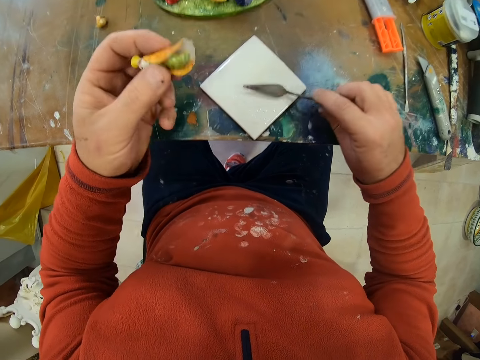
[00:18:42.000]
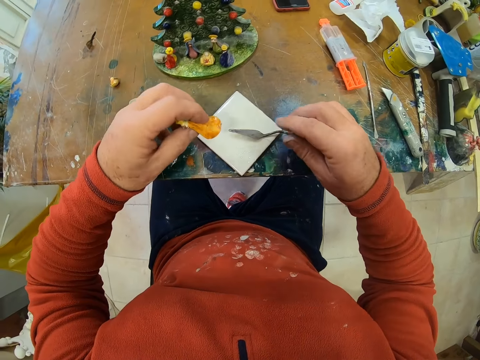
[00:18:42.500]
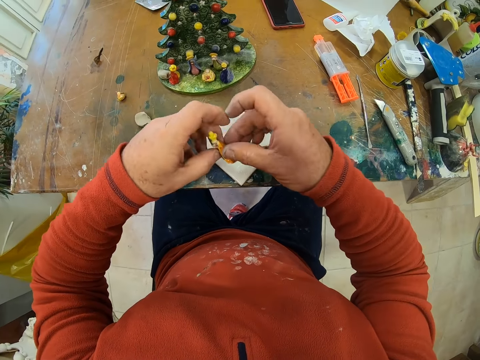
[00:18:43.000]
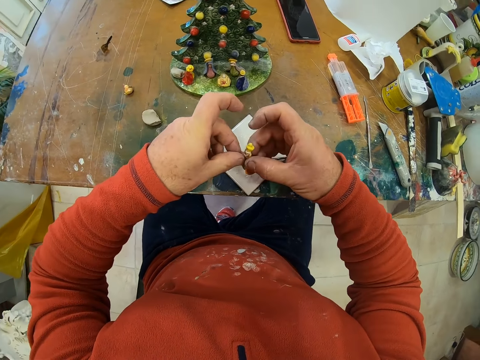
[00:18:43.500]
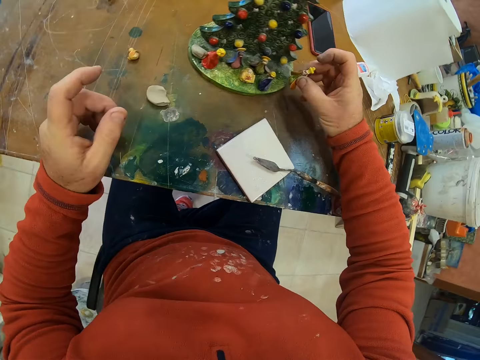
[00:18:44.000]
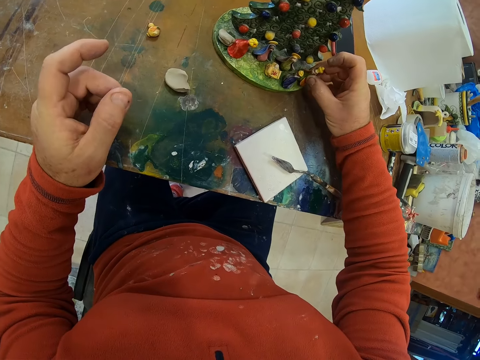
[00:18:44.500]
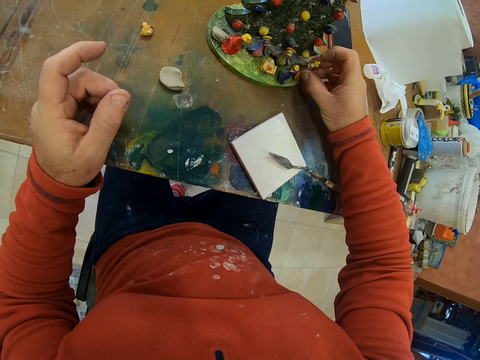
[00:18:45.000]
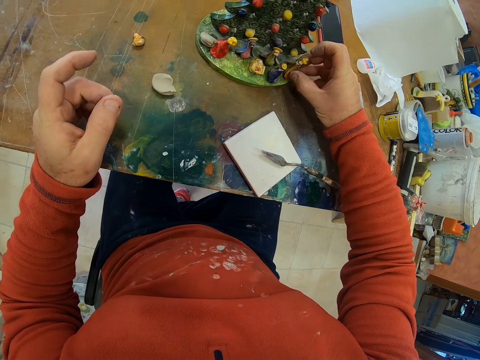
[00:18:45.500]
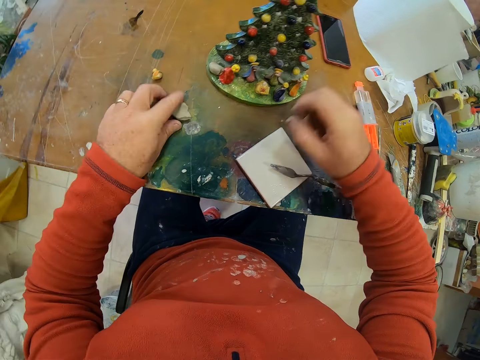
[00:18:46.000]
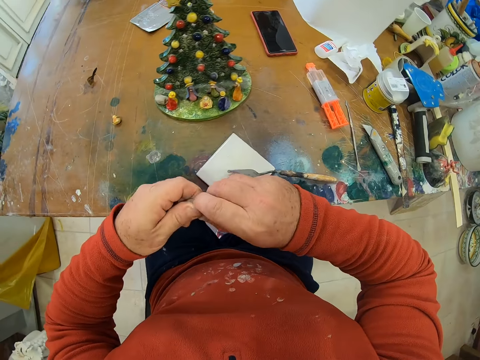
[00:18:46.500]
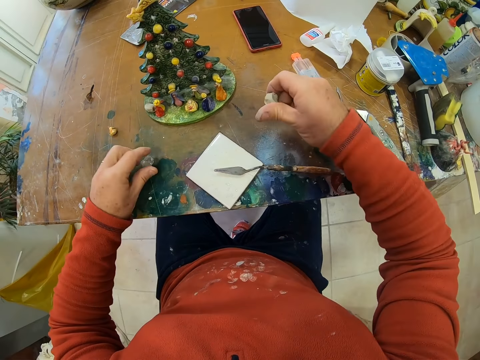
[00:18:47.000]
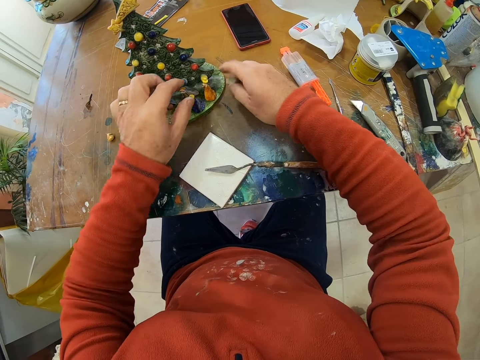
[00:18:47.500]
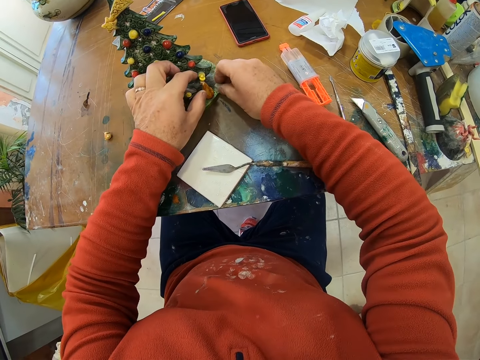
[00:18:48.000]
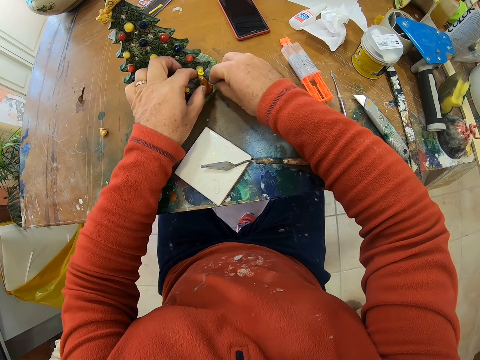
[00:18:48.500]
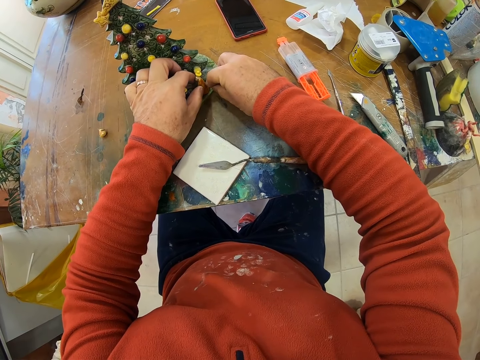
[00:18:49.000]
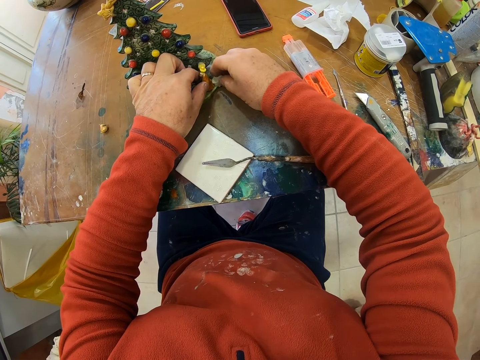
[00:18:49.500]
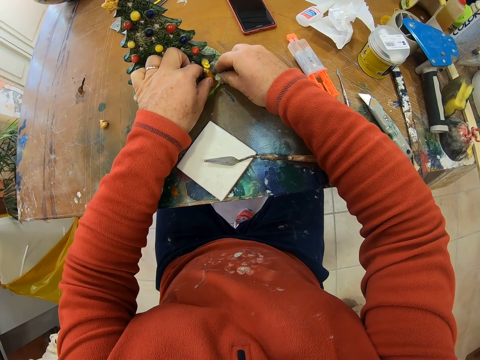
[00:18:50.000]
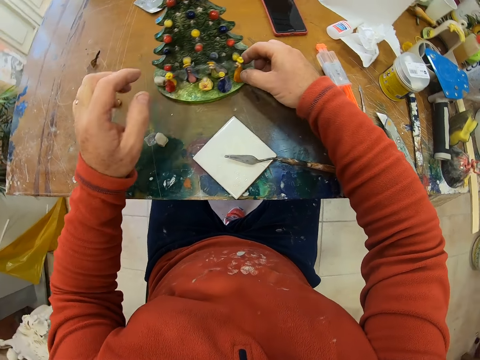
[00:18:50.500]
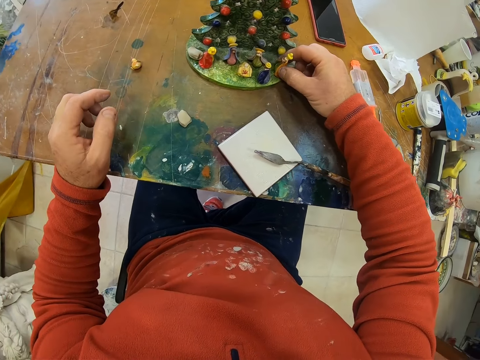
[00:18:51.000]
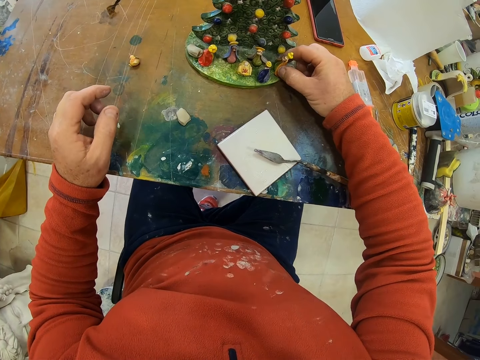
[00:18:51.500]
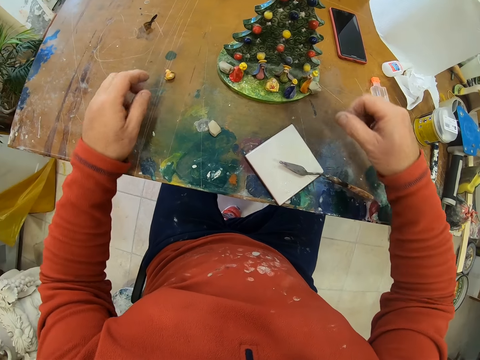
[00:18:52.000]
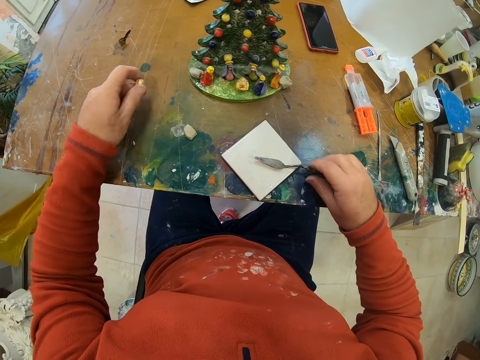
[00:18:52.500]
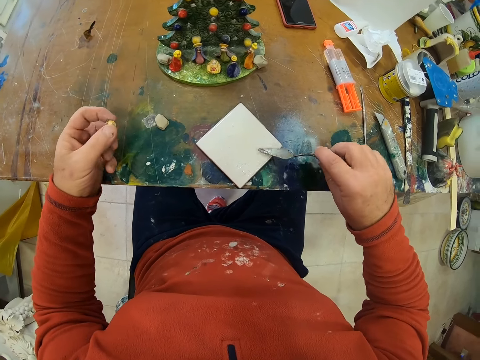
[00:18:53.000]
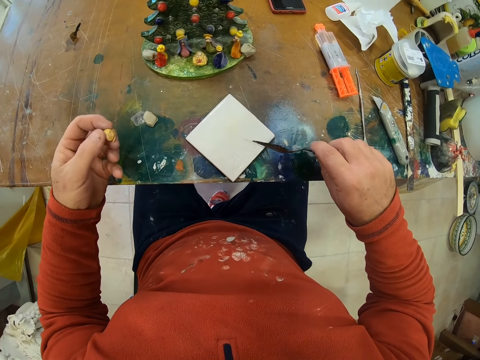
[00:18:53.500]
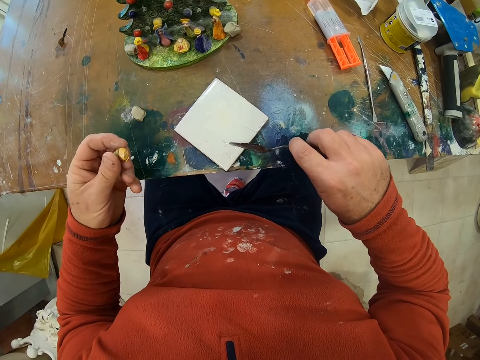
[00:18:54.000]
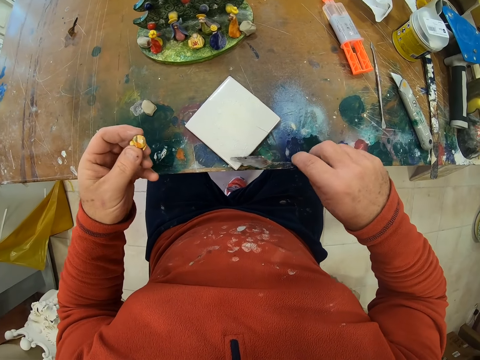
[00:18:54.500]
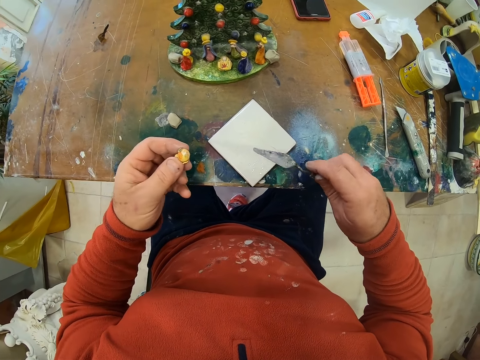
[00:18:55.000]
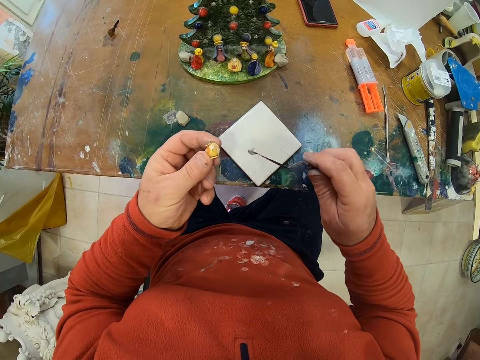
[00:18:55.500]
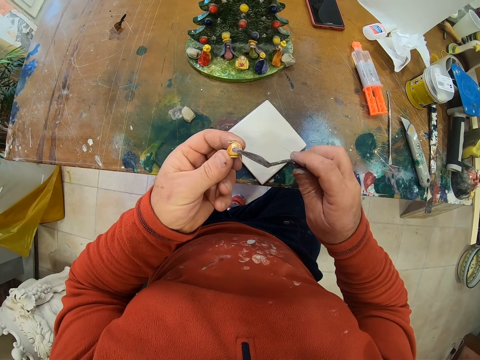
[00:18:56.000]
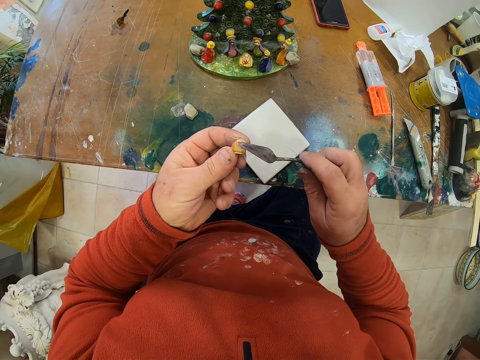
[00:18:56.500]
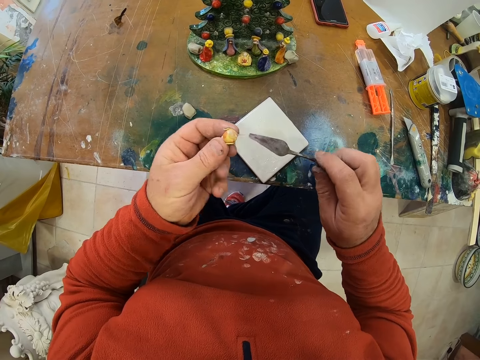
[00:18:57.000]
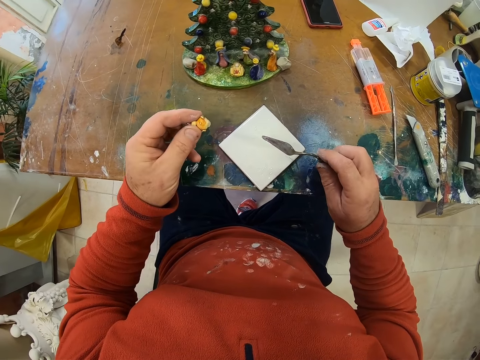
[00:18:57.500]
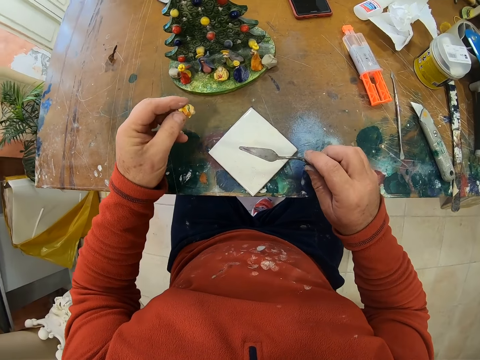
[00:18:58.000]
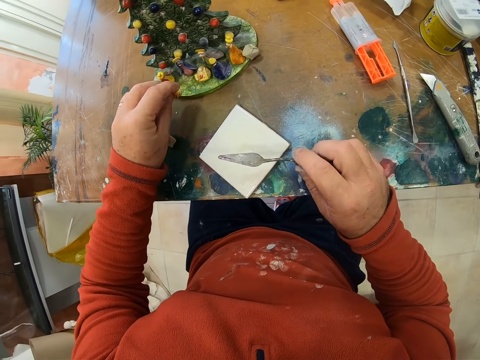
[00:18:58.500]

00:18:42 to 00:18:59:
The camera wearer places the scooper on the table. They lift the flower decor. They place the flower decor on the flower. They join the art. They place the flower decor on the flower. They pick the flower decor from the table. They place the flower decor on the flower. They take a piece of art. They scoop ceramic glue from the tile. They apply the ceramic glue to the flower decor.

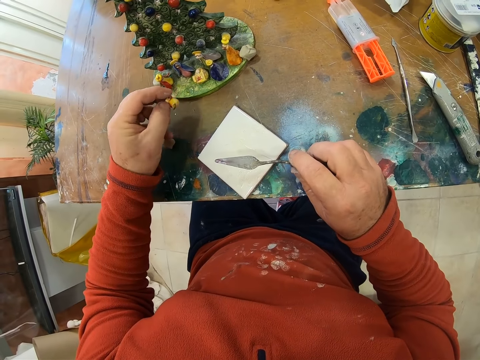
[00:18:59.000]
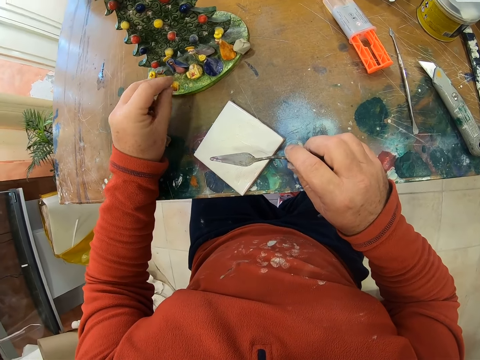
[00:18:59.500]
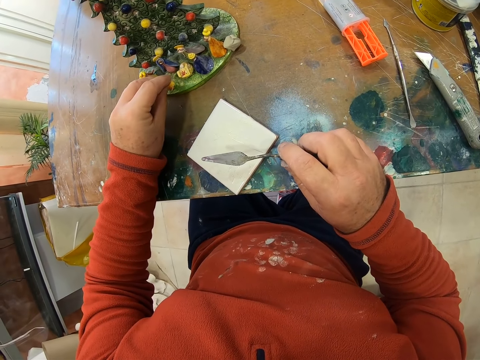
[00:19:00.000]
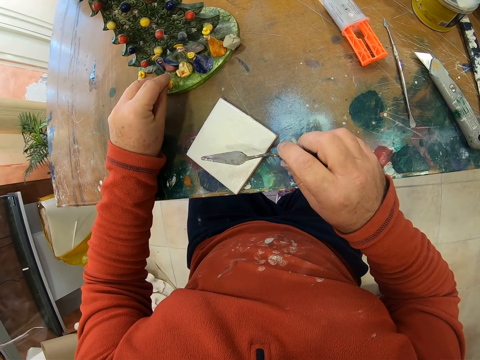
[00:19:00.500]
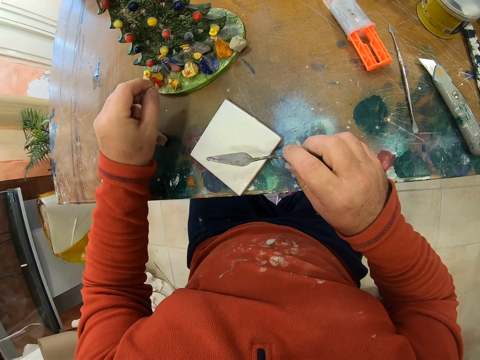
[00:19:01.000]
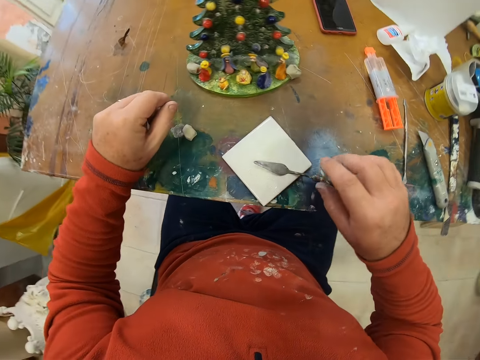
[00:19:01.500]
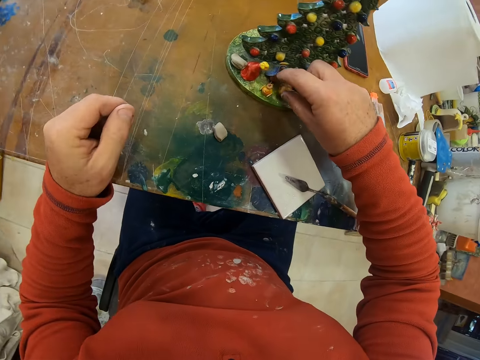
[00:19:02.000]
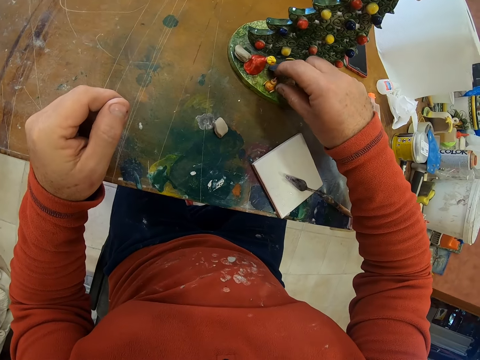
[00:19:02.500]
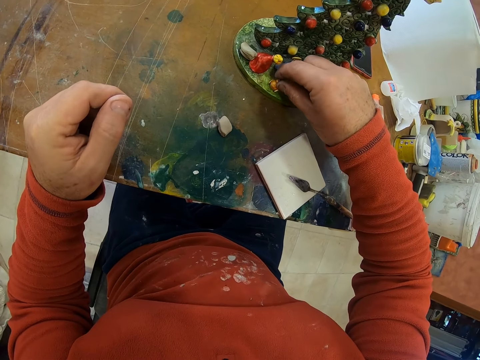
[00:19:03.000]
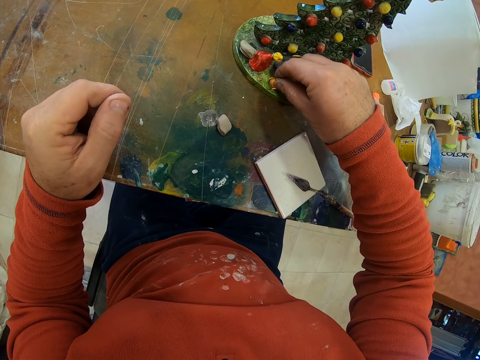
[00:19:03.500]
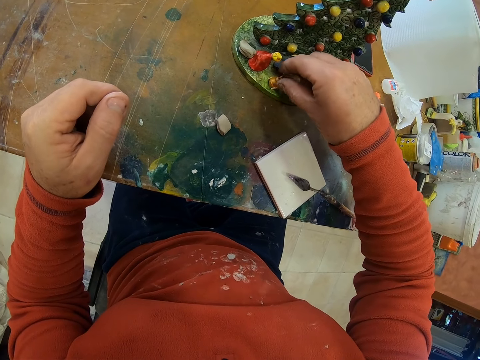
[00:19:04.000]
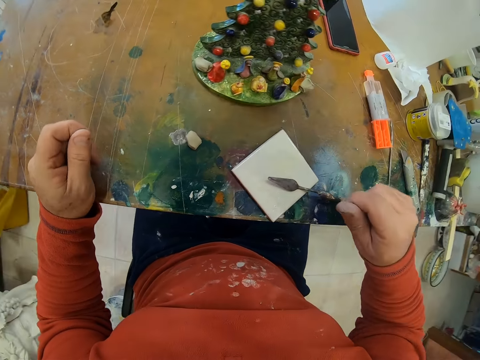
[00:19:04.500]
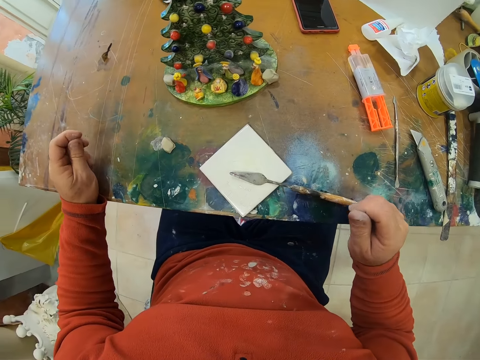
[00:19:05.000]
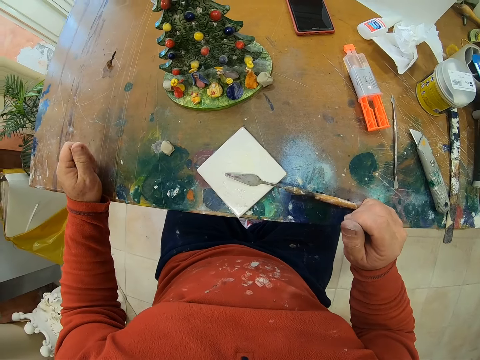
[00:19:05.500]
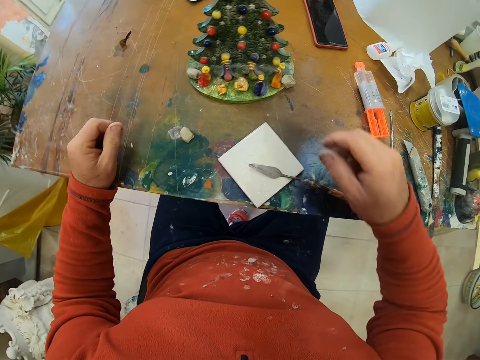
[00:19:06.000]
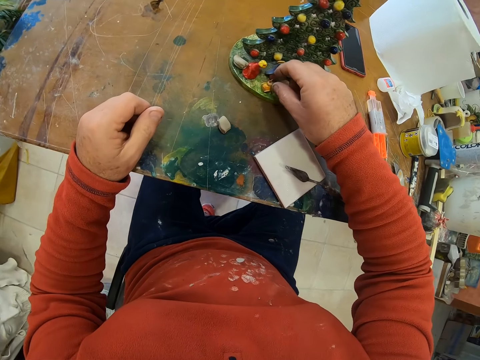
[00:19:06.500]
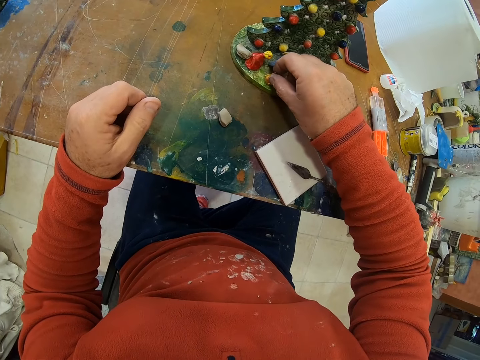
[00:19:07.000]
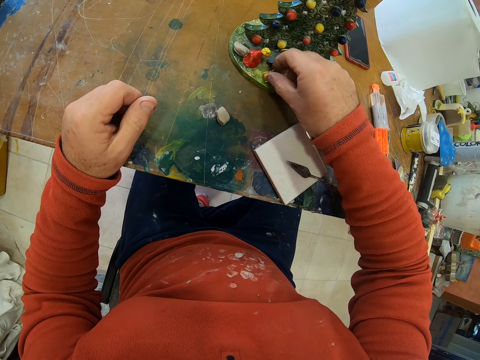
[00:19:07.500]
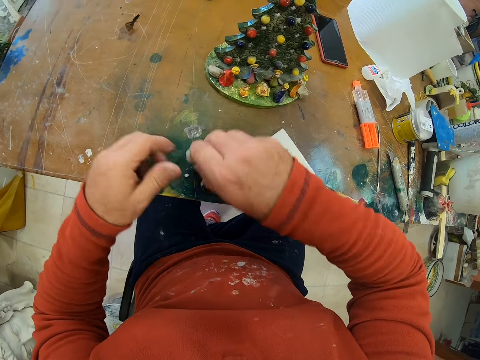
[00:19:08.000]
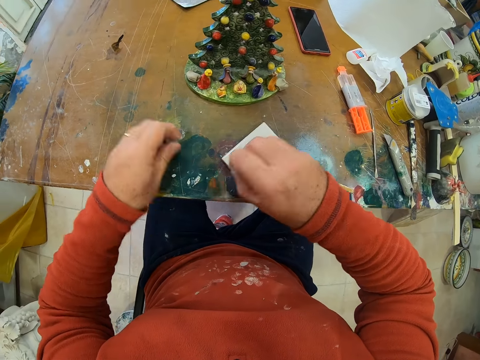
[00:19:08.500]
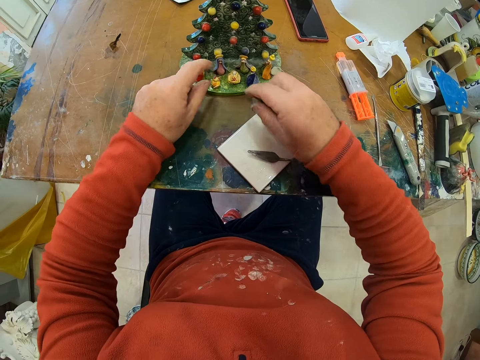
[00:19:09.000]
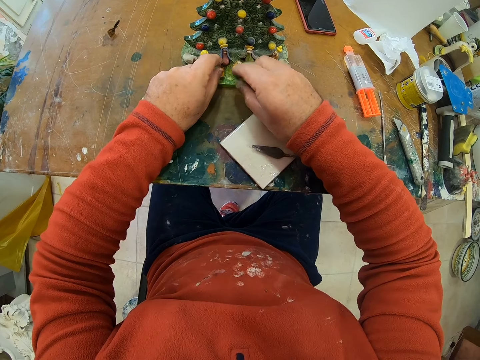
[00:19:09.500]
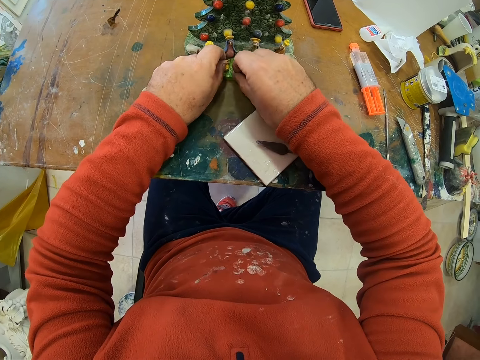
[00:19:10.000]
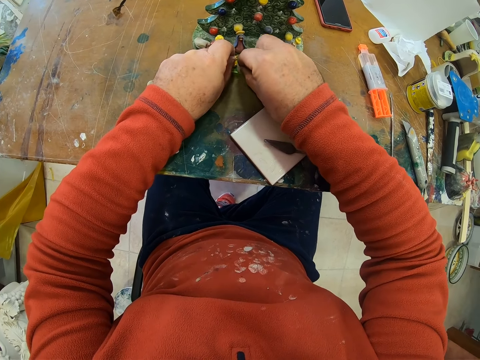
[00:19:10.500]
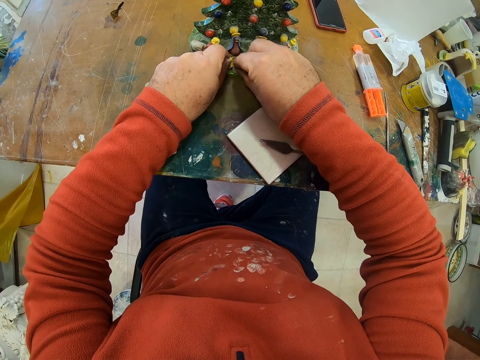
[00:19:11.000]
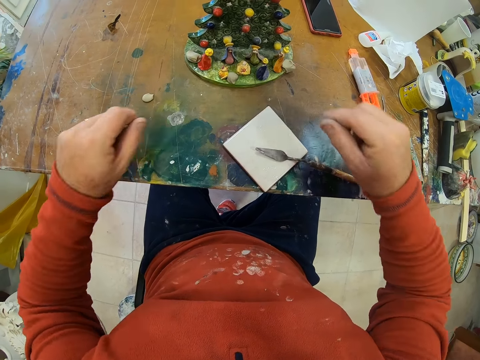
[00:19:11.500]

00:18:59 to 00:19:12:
The camera wearer places the flower decor on the flower. They join the piece to the craft. They fix the flower decor on the flower. They touch the craft. They fix the flower decor on the flower. They take a container. They pick the flower decor from the table. They fix the flower decor on the flower. They touch the craft.
